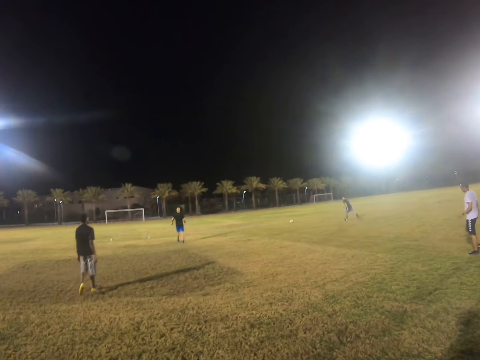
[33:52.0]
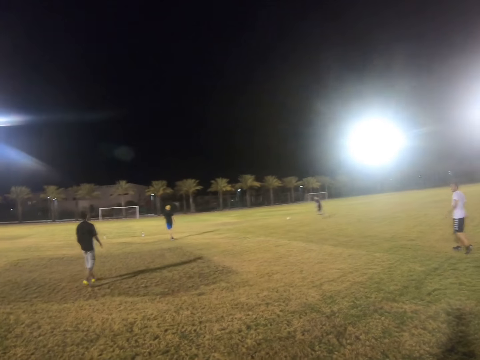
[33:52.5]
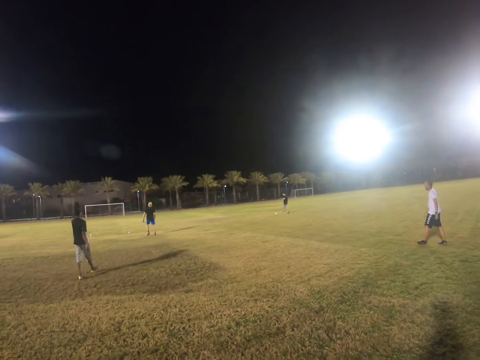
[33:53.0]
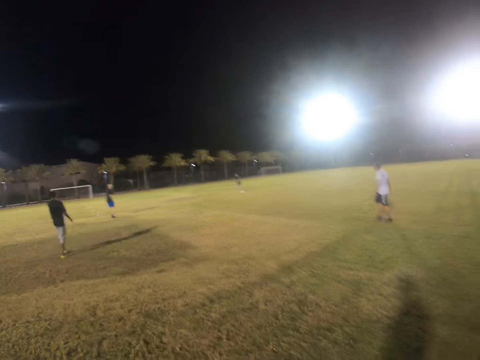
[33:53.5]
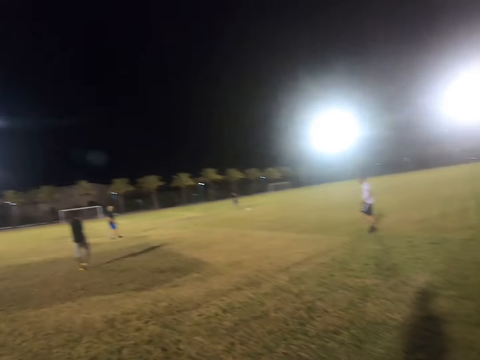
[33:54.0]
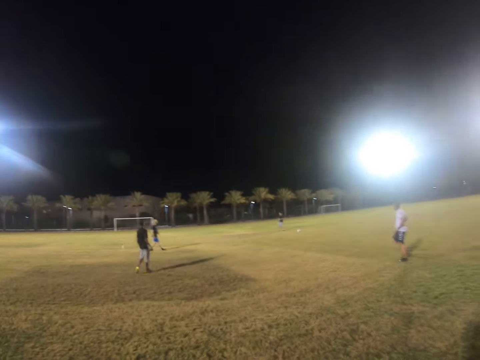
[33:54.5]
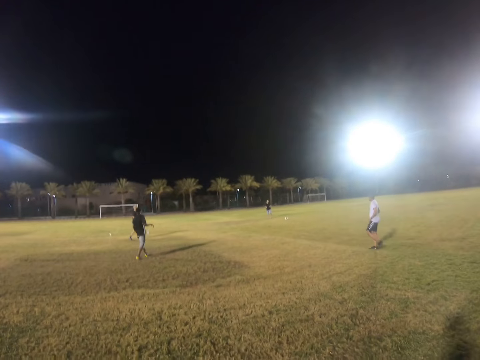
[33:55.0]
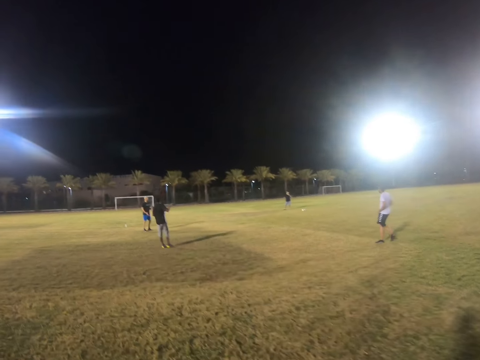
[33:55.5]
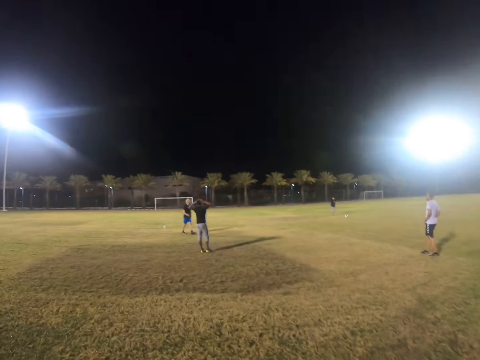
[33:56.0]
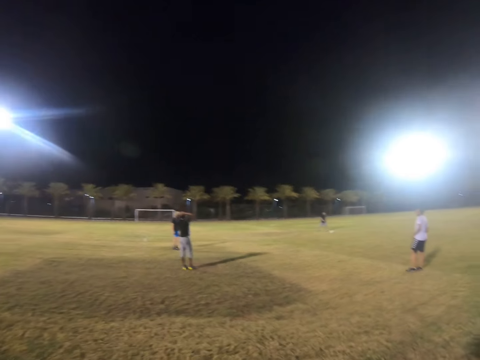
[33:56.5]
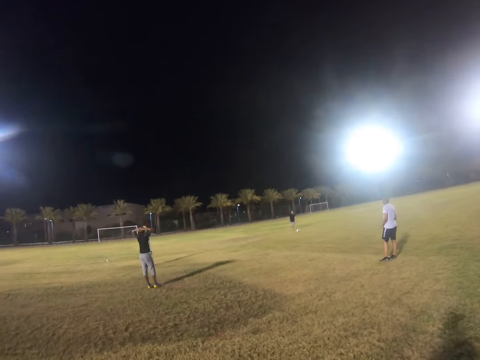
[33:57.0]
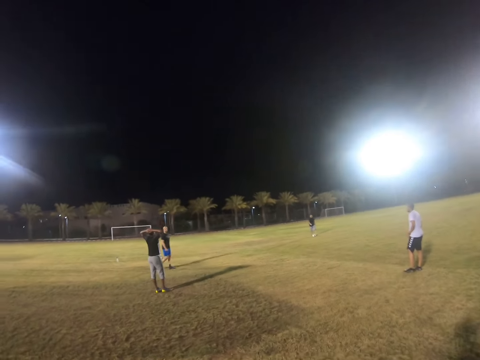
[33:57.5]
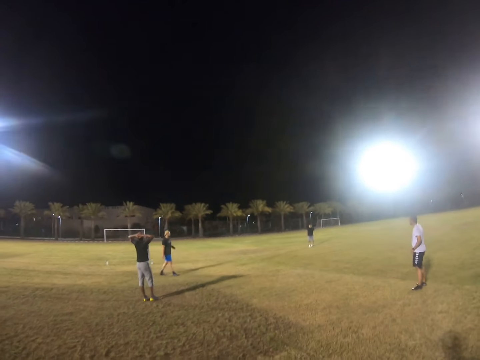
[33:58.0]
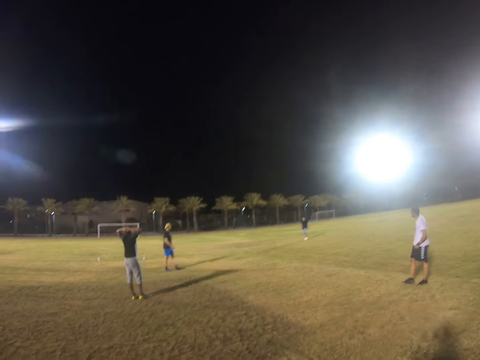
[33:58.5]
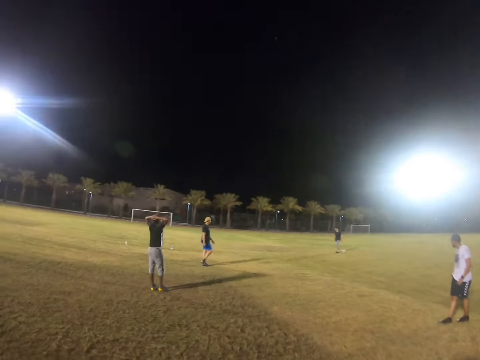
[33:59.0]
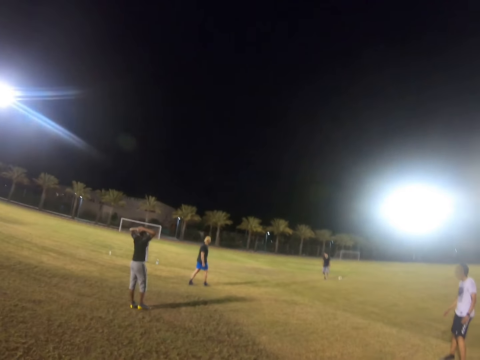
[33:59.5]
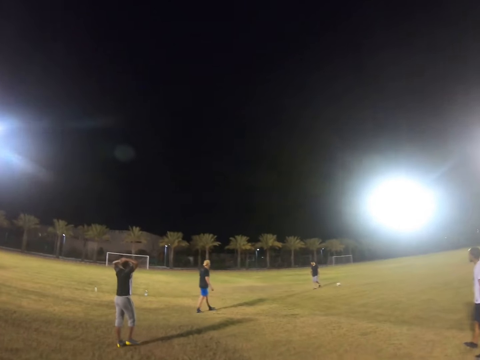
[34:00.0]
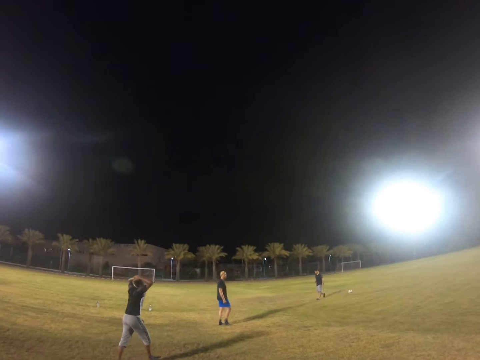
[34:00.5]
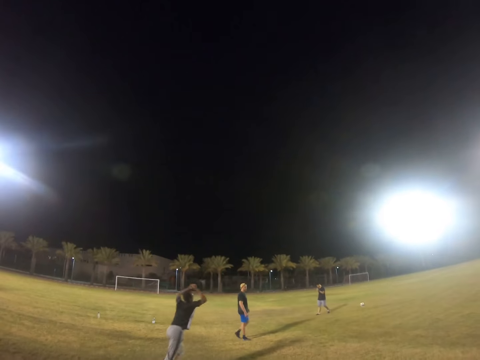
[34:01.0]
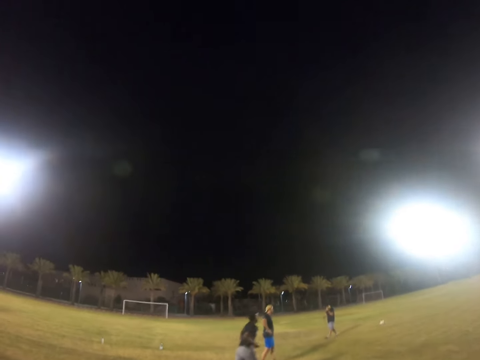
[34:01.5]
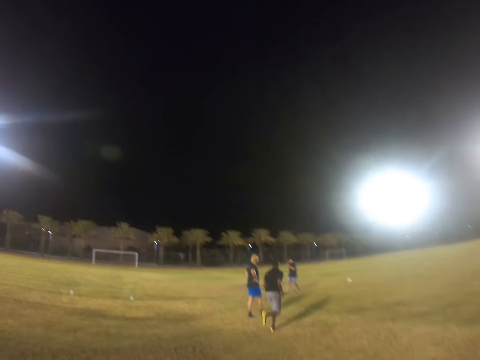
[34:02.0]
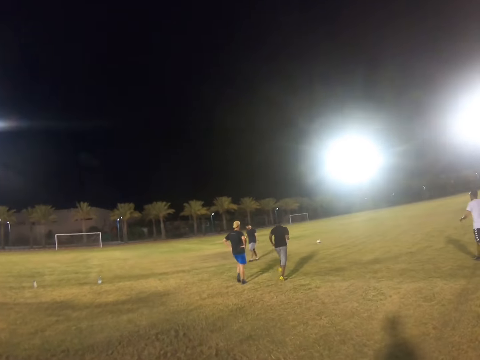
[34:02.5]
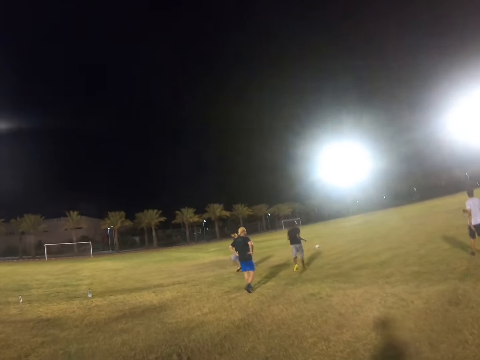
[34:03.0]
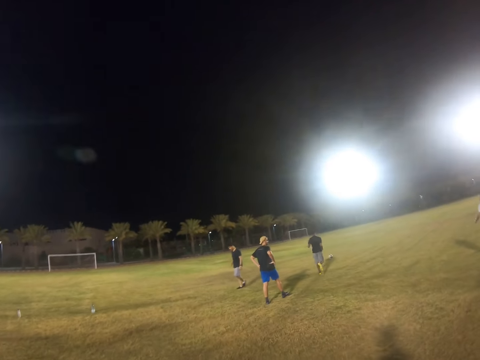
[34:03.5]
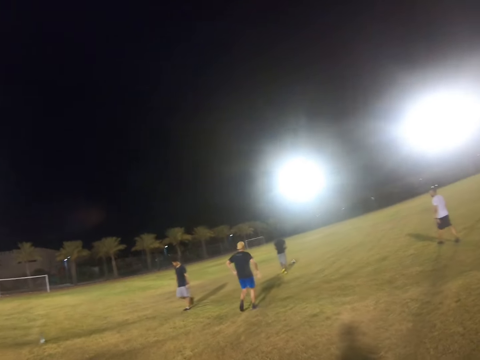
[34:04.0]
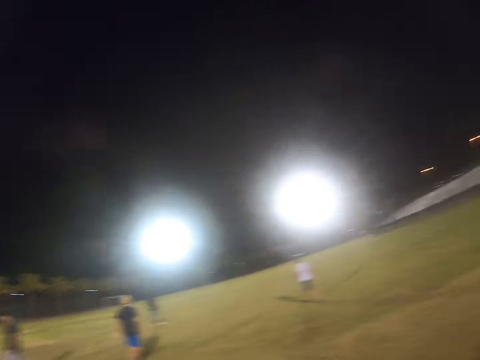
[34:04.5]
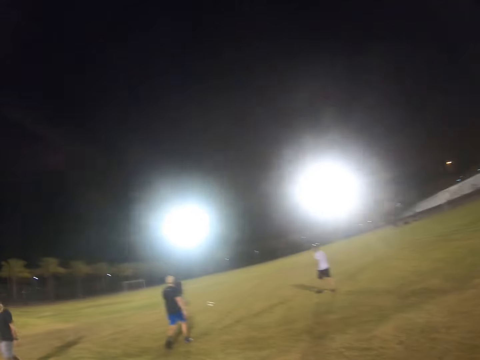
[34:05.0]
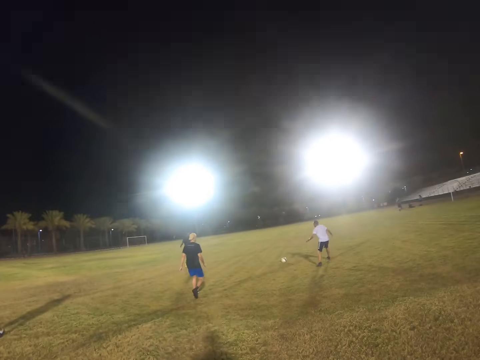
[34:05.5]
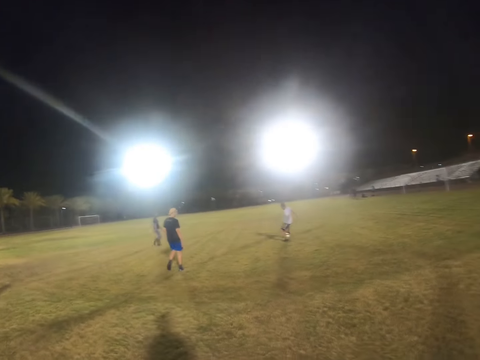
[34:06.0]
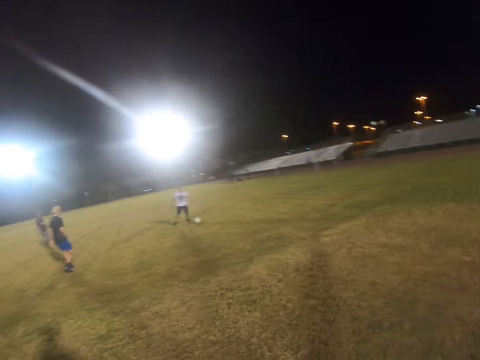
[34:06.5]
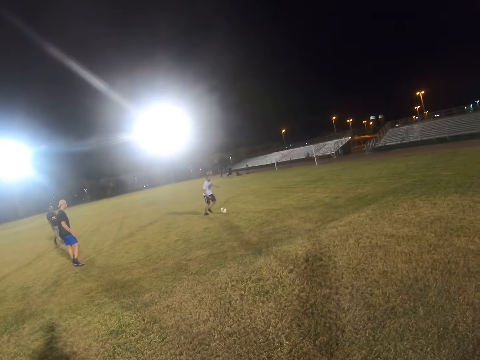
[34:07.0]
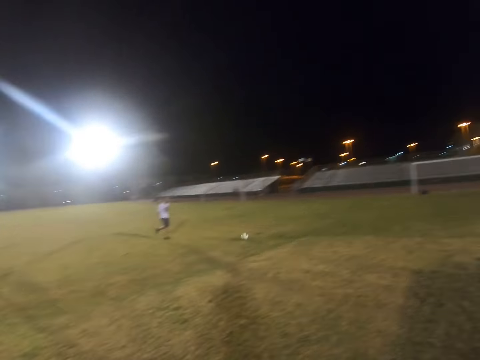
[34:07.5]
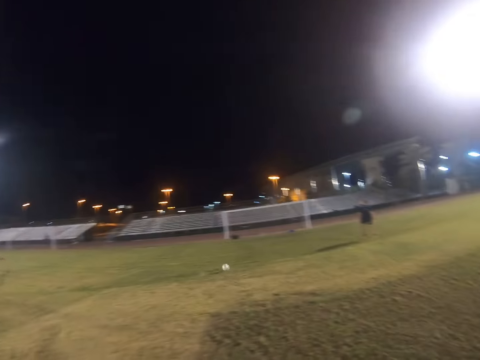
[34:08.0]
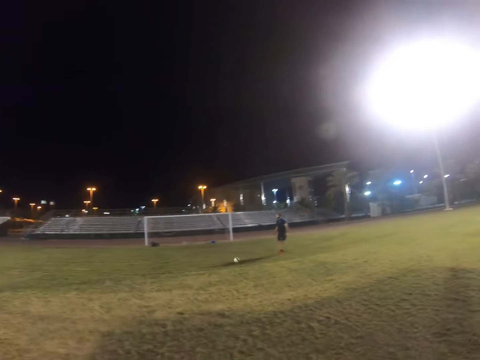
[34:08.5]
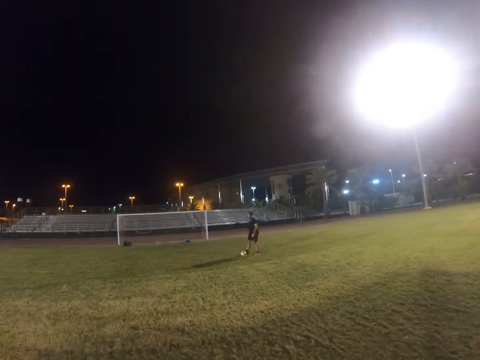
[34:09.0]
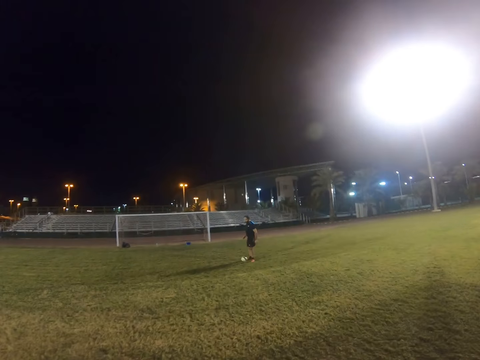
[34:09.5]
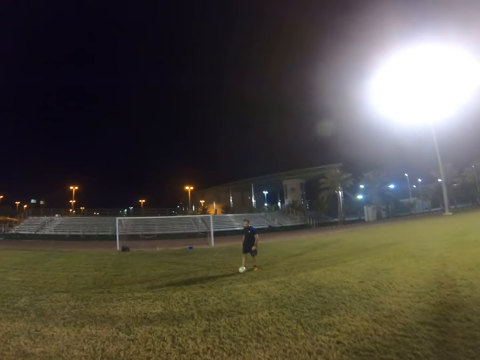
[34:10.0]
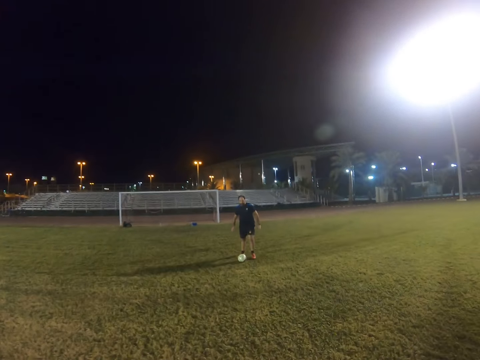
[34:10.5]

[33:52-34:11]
A man runs after the ball. Another man runs after the ball. The other man hits the ball. A third man hits the ball.

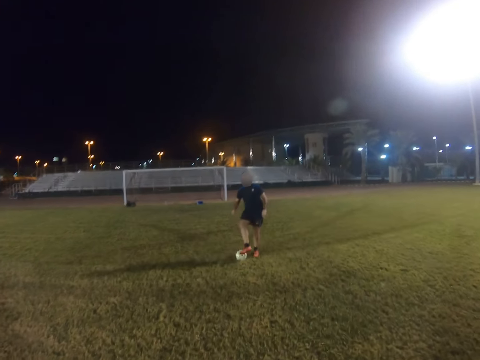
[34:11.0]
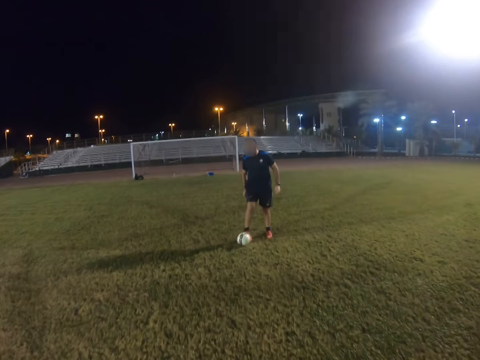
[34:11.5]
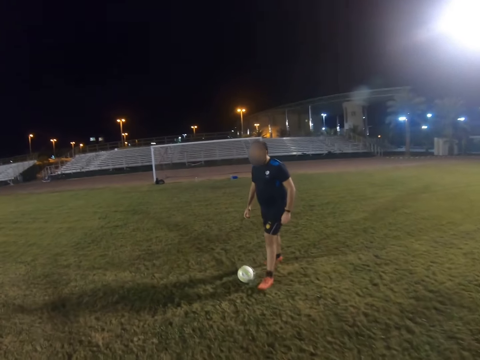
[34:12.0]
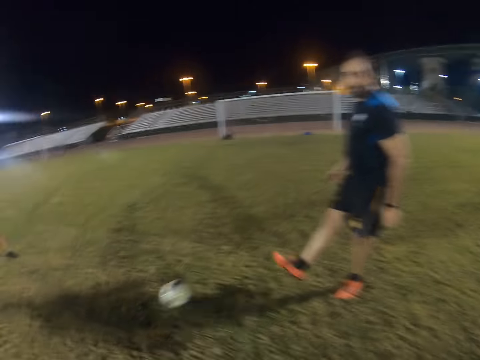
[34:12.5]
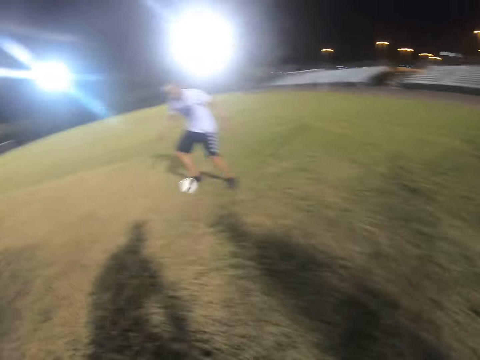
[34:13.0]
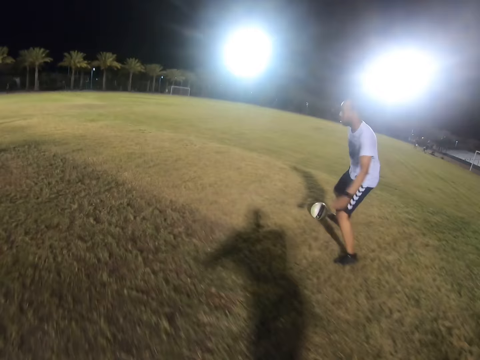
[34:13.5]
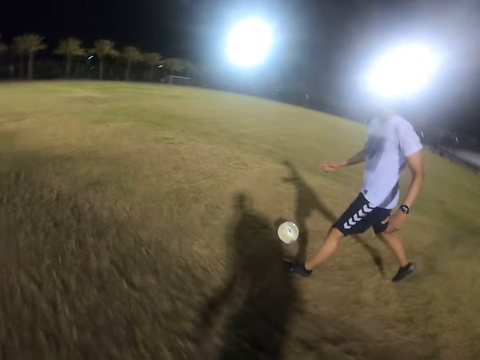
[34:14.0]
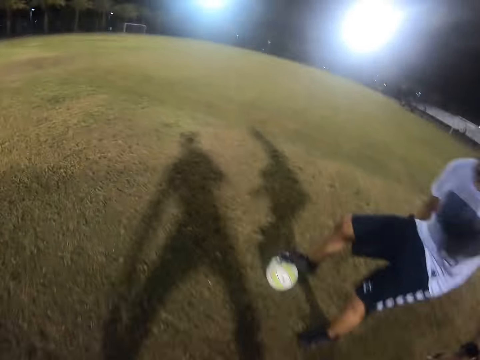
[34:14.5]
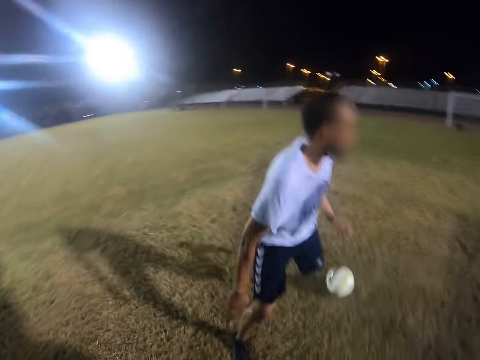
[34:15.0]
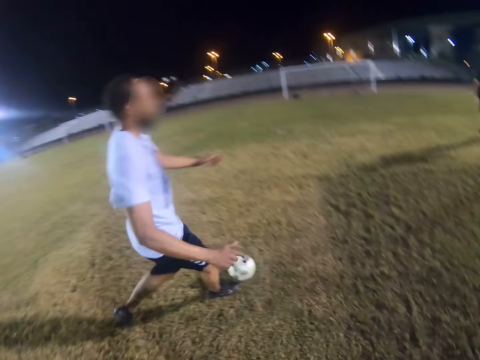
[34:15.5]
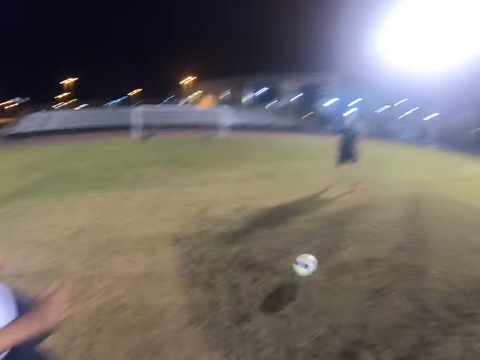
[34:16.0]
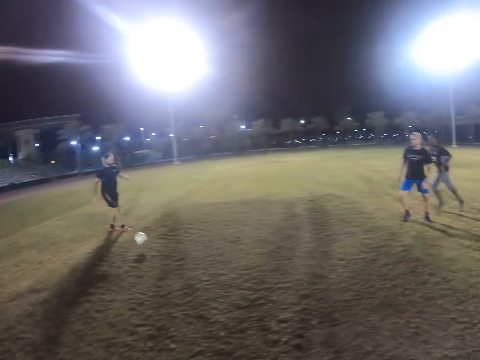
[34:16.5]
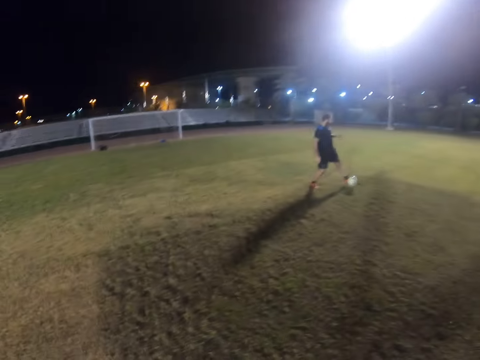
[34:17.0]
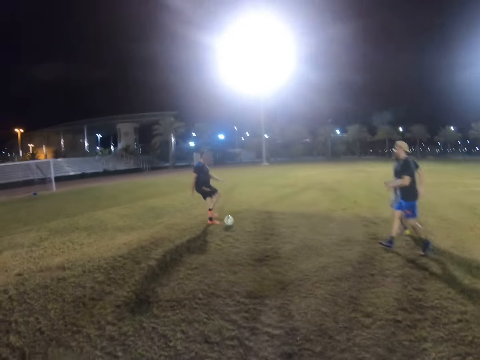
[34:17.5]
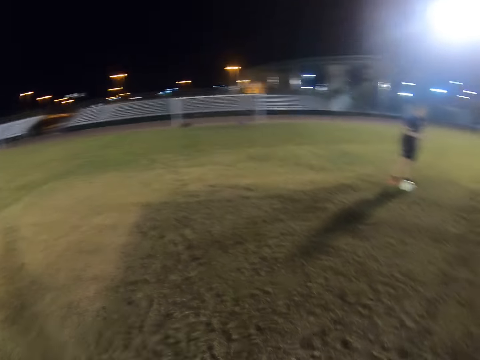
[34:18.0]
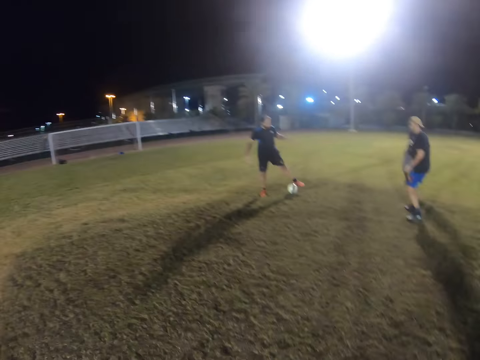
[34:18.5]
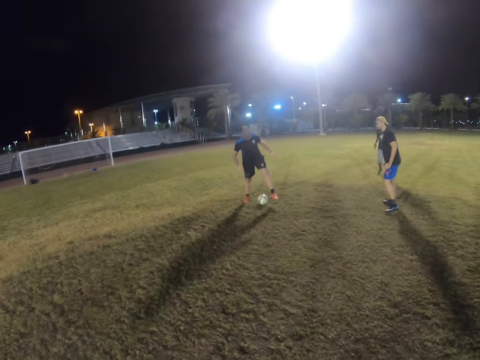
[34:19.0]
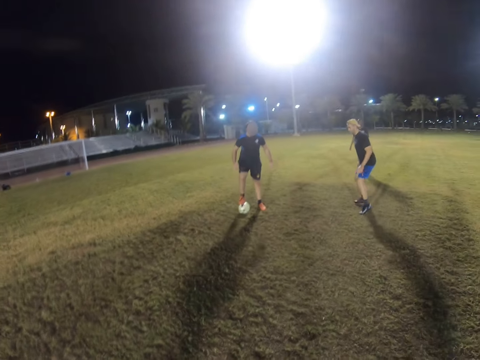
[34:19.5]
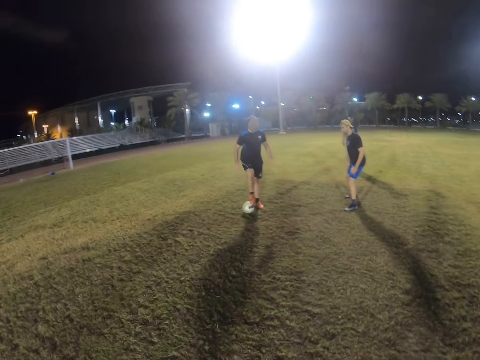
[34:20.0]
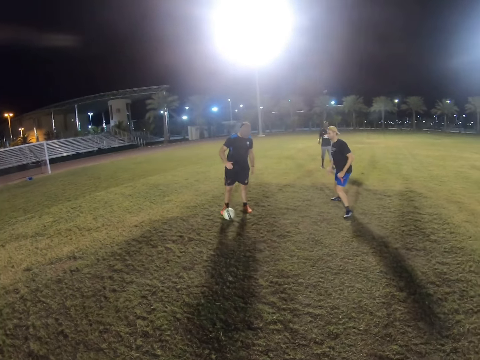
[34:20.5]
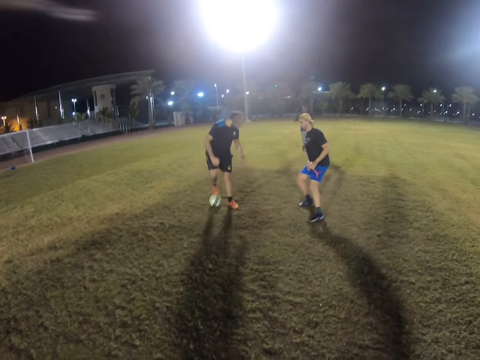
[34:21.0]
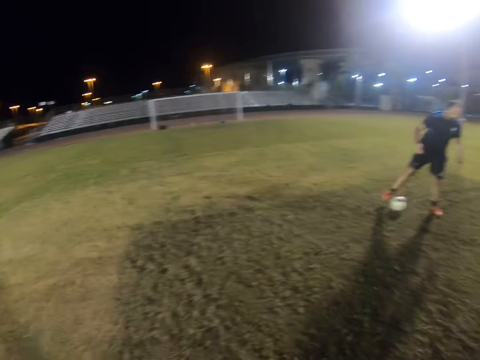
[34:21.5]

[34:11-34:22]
A man hits the ball. Another man runs after the ball. The other man hits the ball. The camera wearer kicks the ball.
